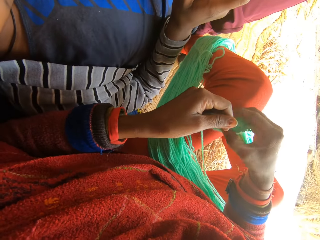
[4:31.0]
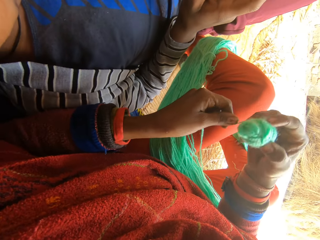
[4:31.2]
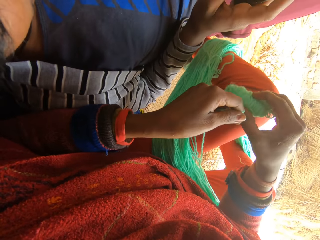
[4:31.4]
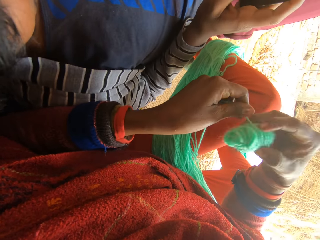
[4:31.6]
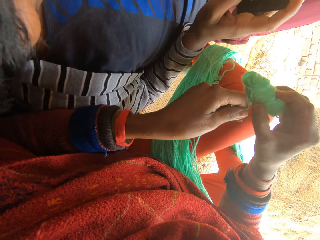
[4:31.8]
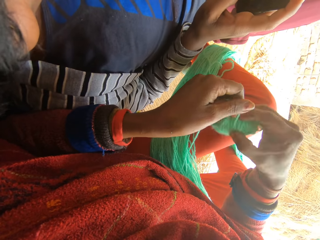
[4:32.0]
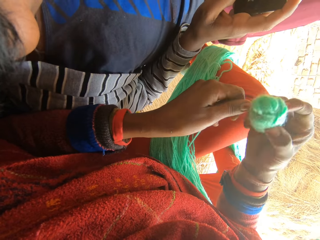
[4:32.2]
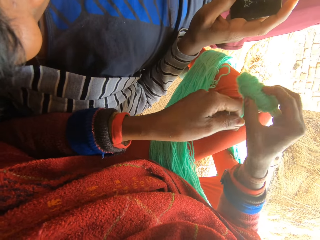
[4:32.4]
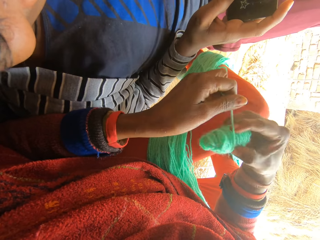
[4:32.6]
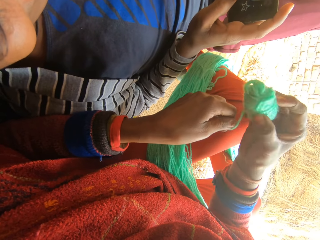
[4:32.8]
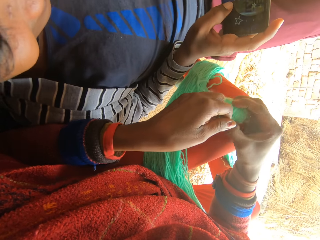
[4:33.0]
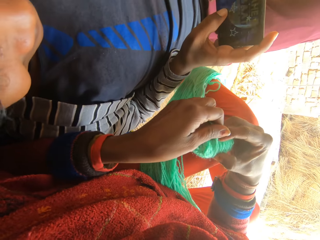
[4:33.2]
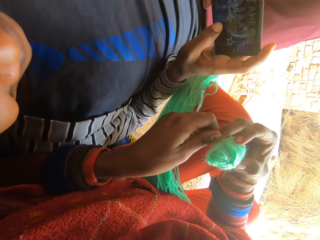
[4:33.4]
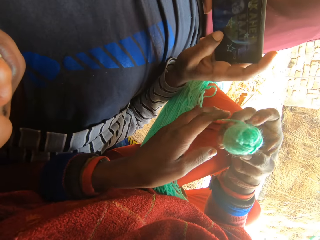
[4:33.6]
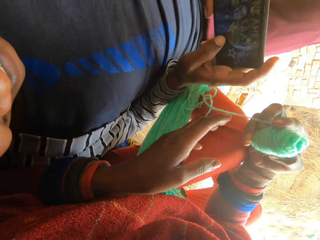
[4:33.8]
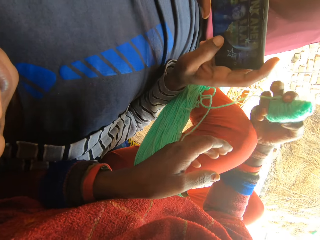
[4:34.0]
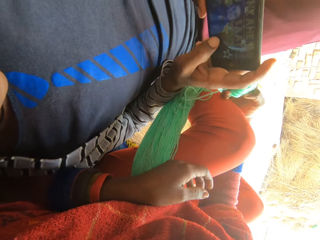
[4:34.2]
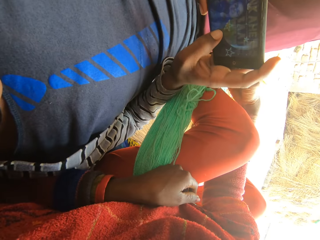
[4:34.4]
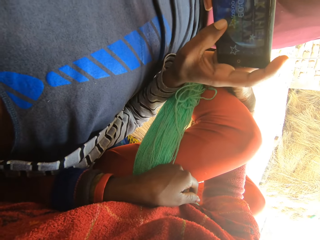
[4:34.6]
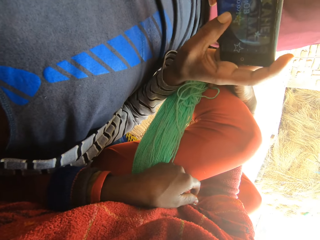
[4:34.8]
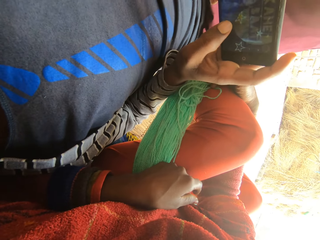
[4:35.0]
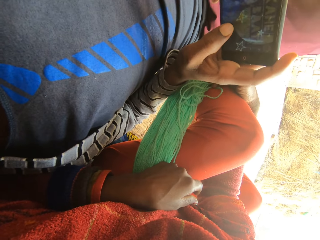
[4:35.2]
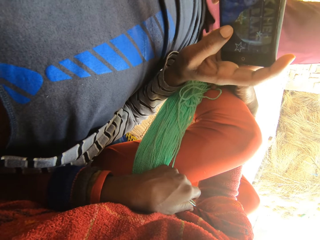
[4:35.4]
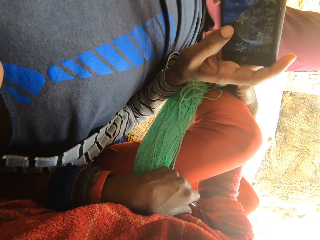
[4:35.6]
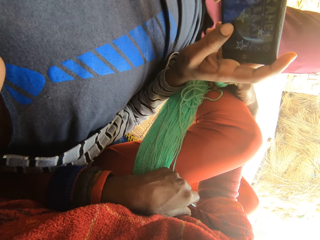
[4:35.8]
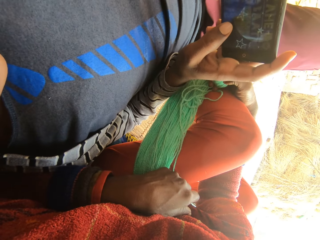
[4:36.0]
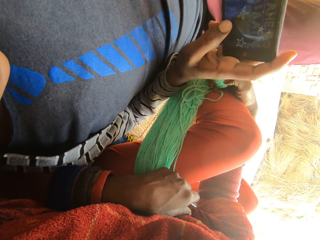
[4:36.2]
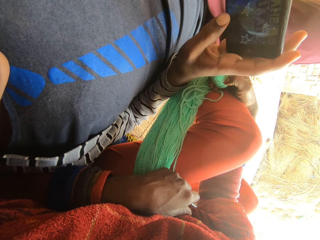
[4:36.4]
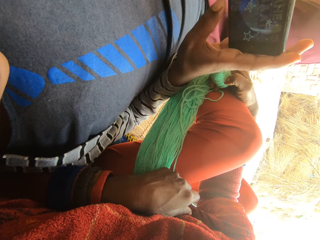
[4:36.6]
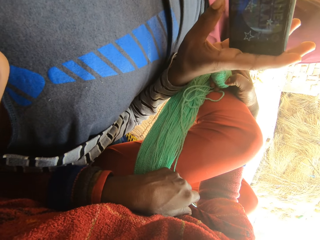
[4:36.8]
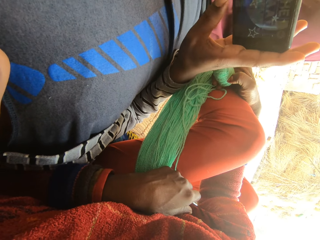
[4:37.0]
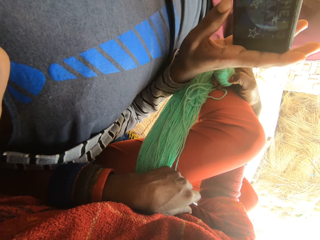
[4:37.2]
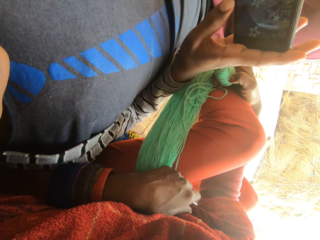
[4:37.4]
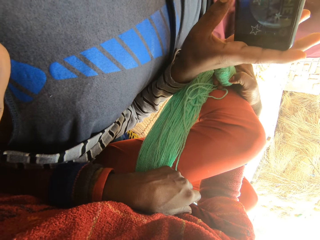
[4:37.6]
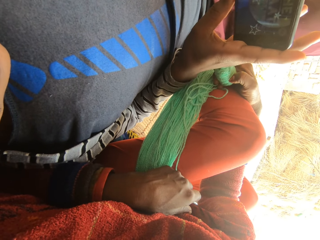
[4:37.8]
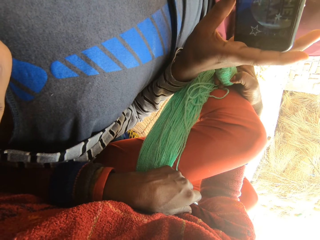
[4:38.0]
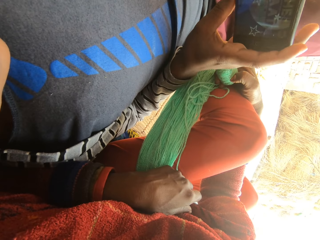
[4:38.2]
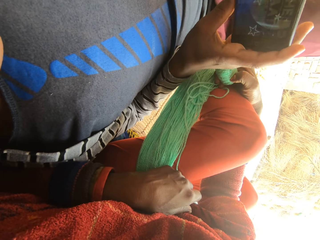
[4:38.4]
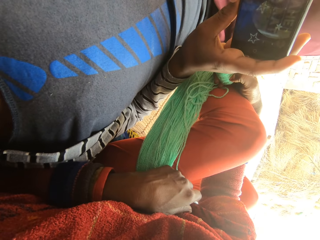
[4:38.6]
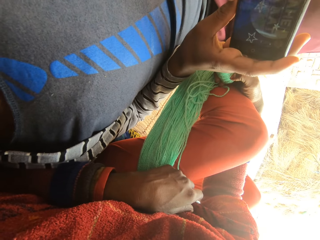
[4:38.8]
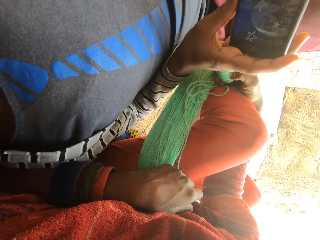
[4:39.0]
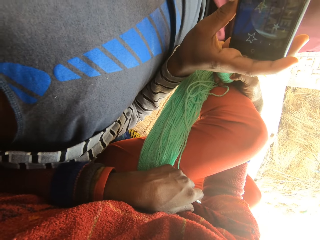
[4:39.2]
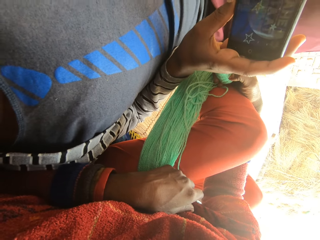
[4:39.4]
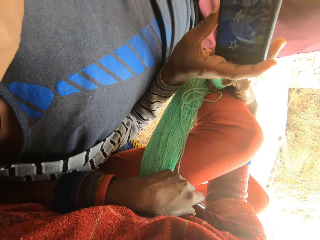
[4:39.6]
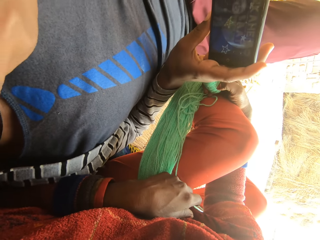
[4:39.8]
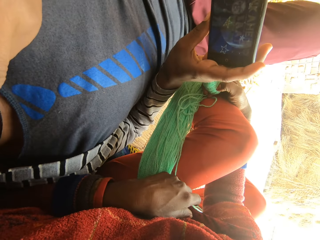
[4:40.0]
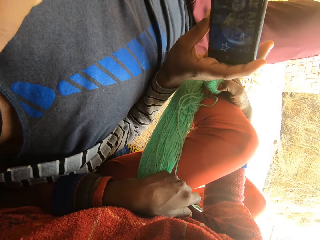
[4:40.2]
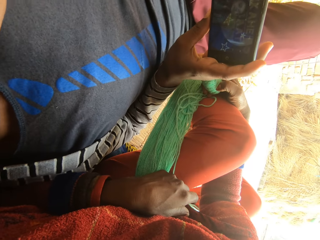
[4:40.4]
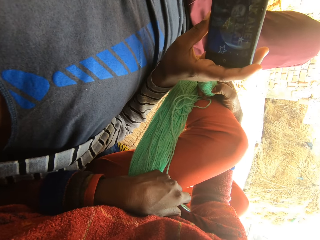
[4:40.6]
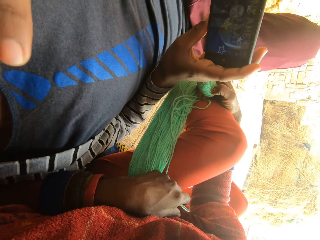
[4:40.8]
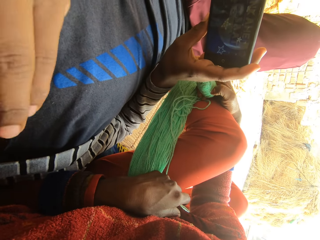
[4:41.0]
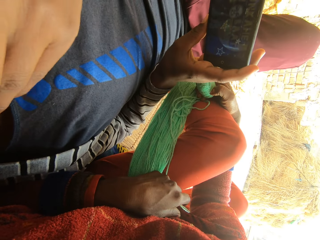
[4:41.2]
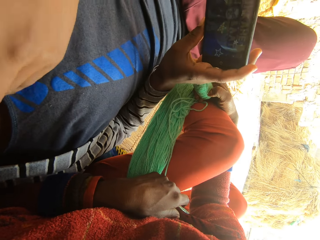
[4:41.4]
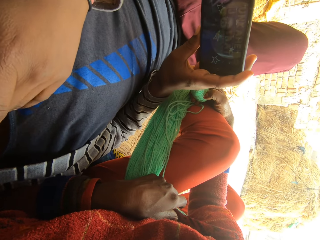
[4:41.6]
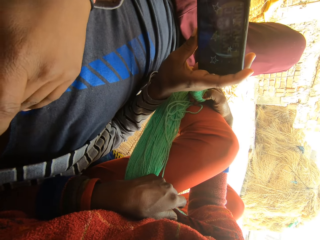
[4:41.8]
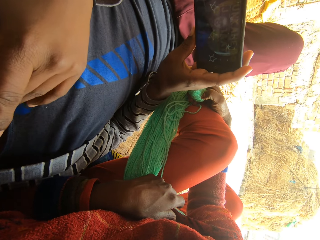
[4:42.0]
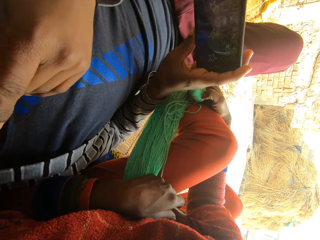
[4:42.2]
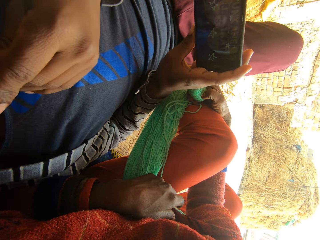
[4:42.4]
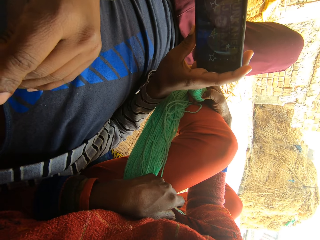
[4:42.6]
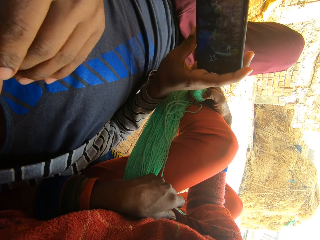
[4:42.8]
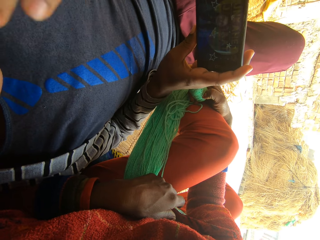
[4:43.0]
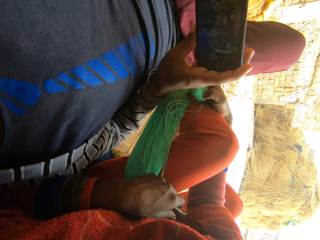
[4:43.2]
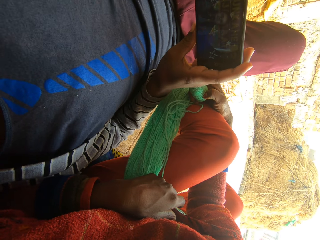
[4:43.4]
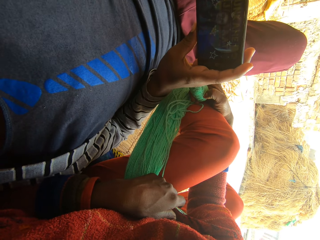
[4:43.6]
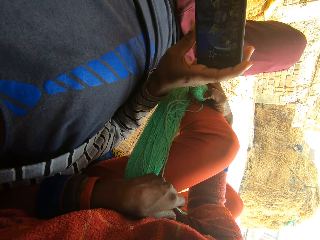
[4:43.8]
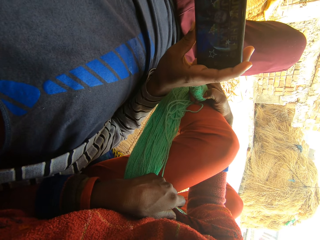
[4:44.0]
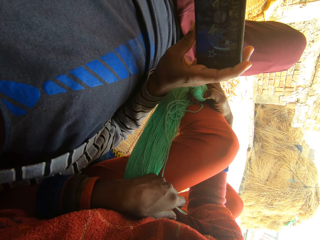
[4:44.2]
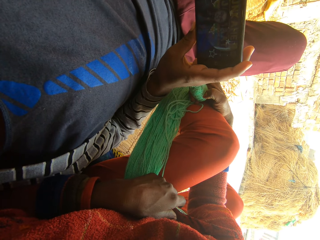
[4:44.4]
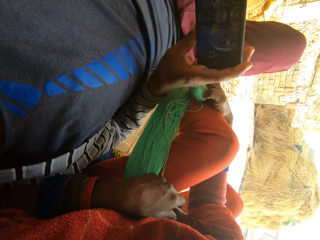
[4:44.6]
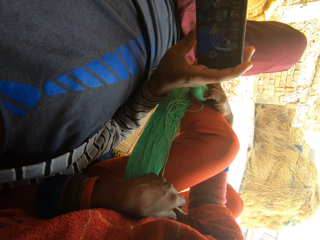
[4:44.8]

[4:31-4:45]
The camera wearer looks into the woman's phone. The woman uses the phone, and puts her left hand in her mouth.

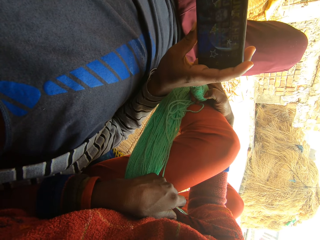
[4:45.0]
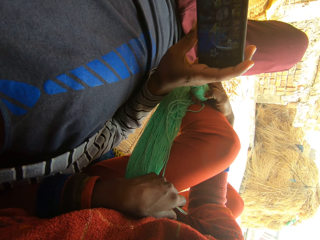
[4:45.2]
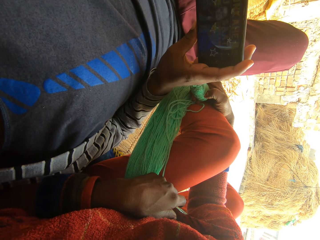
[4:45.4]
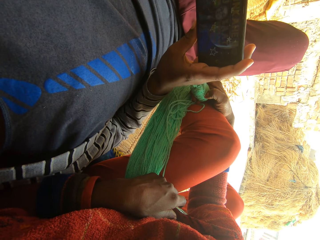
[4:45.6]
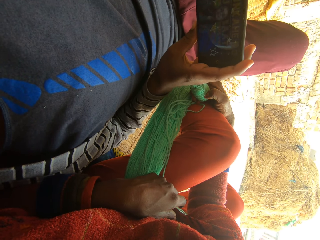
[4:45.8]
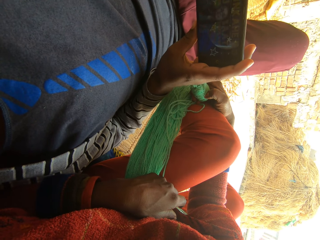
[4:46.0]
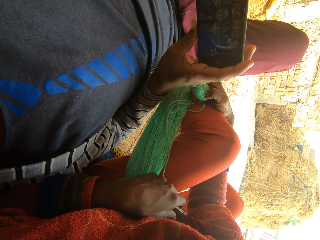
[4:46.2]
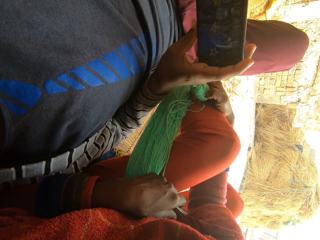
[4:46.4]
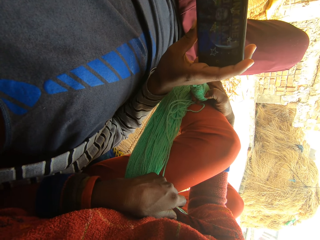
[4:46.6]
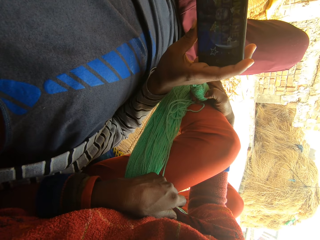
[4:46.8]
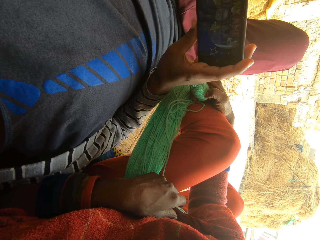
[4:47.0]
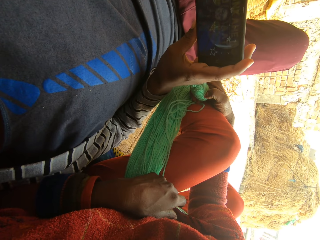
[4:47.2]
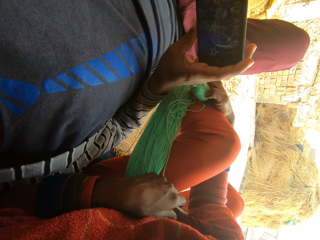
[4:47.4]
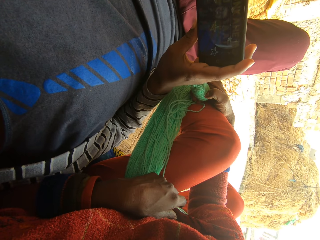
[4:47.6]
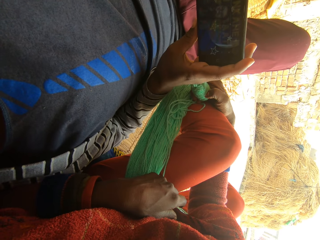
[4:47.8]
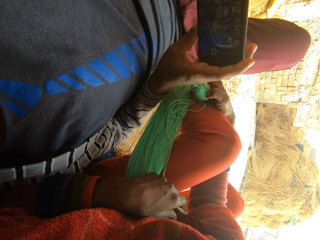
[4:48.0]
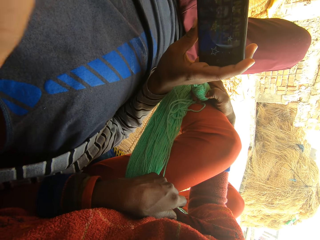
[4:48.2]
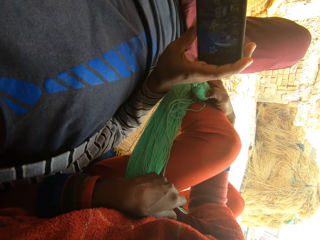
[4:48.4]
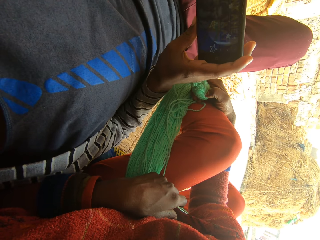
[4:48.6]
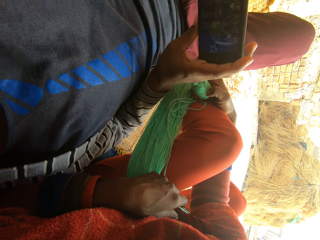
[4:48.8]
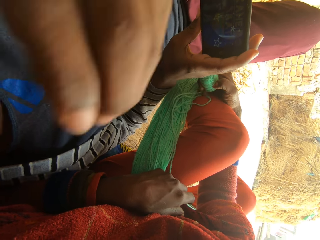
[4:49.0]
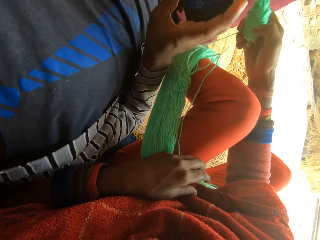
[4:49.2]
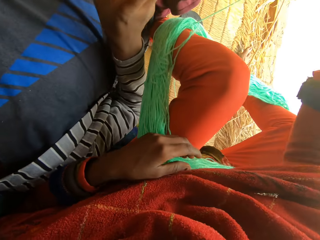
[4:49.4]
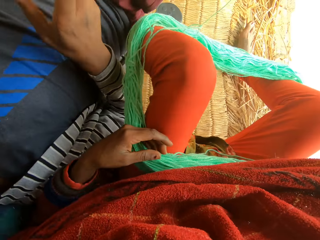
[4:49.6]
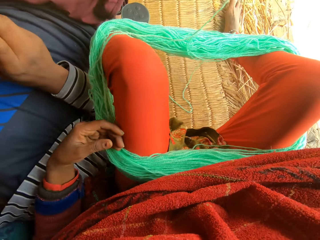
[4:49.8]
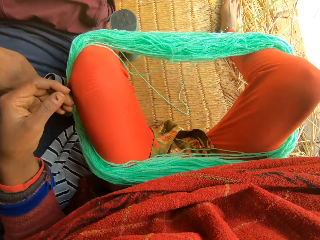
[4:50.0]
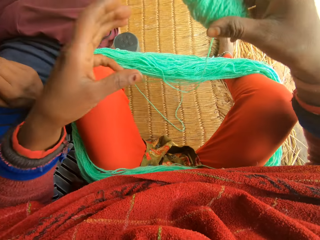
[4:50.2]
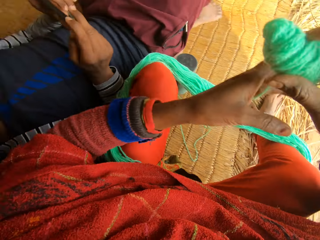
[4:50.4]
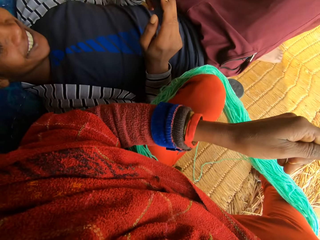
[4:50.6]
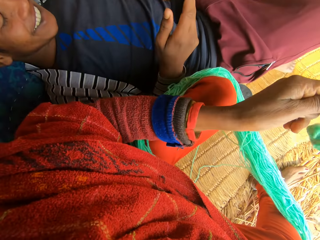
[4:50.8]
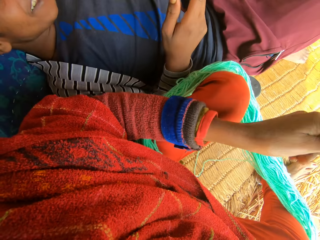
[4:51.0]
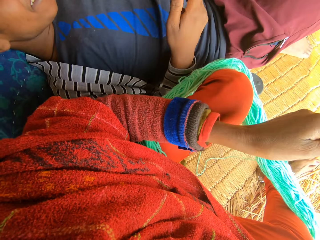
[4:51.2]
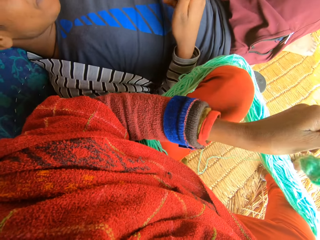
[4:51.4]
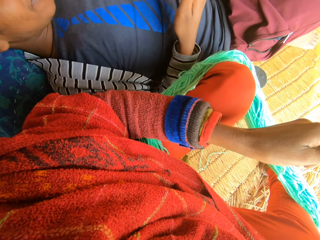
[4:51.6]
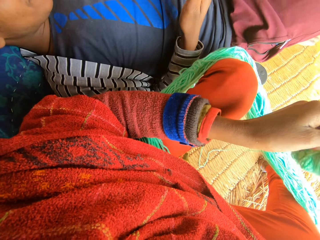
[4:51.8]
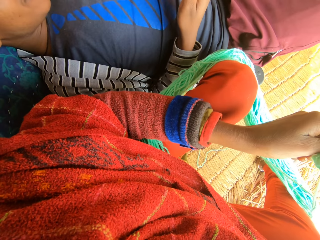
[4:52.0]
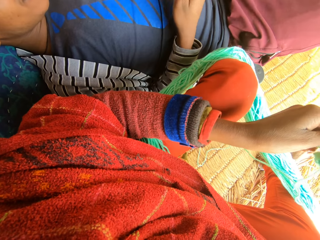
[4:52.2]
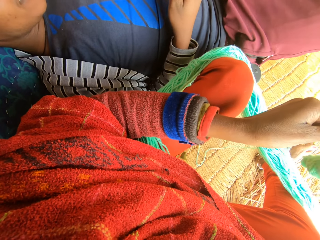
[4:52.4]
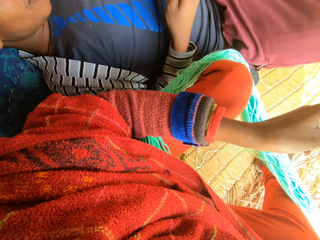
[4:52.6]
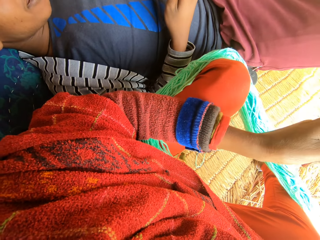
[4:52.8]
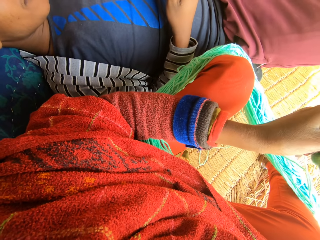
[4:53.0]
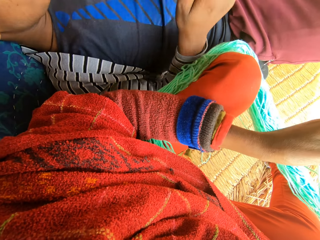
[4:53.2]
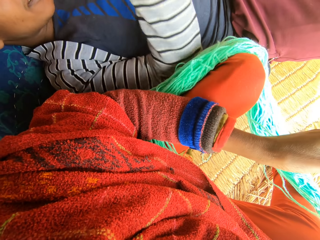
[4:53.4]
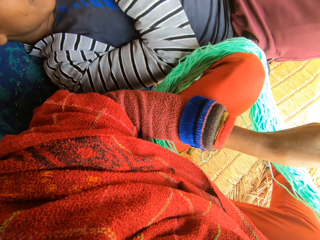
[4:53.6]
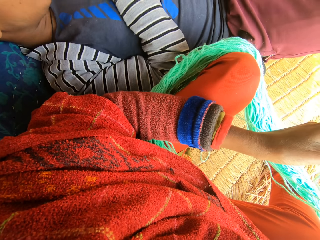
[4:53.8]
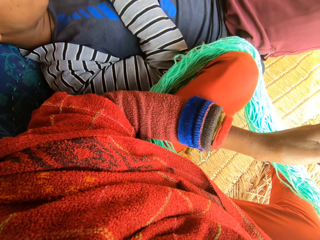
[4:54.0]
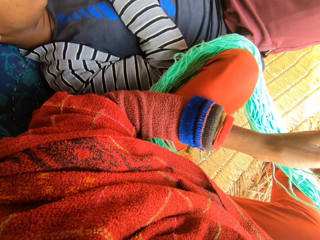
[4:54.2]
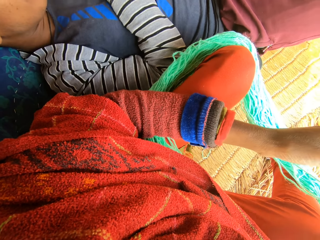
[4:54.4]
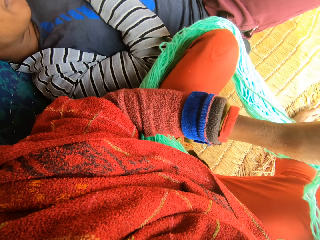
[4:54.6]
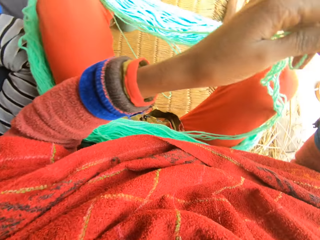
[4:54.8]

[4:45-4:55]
The woman removes her hands on her face. The camera wearer reels the wool. The woman talks to the camera wearer.
